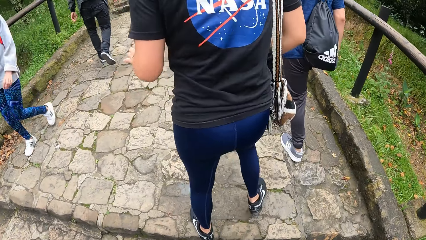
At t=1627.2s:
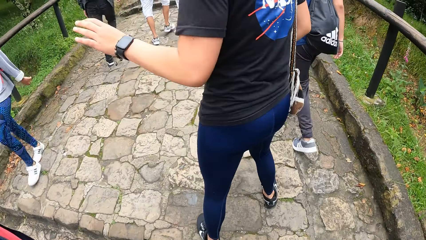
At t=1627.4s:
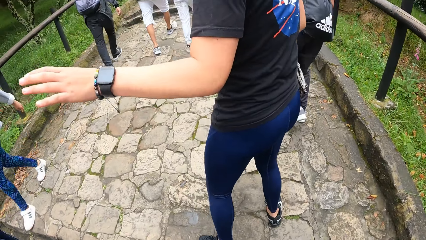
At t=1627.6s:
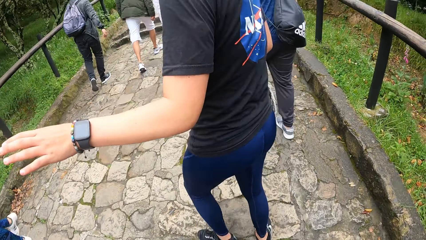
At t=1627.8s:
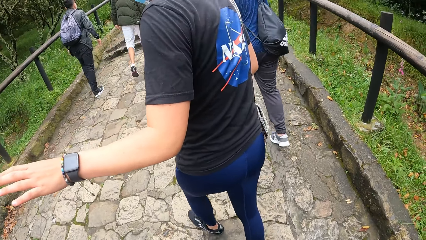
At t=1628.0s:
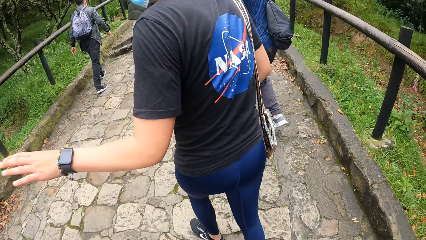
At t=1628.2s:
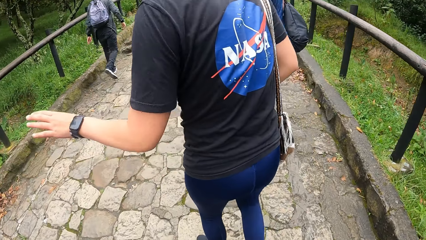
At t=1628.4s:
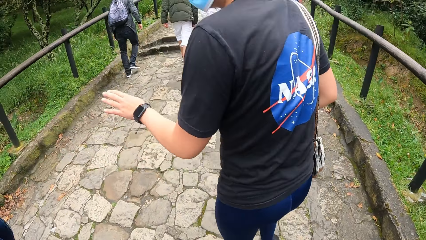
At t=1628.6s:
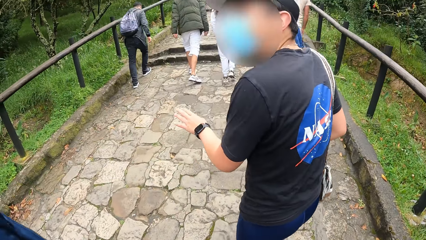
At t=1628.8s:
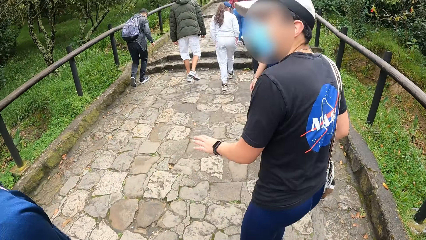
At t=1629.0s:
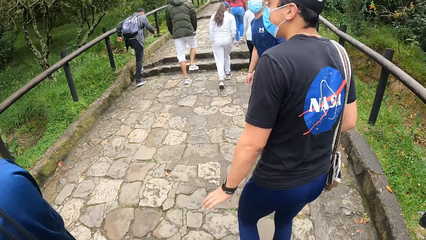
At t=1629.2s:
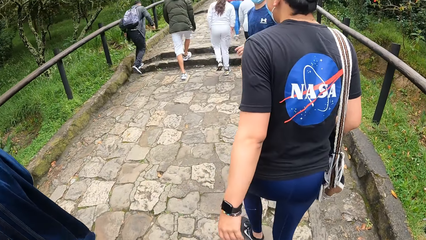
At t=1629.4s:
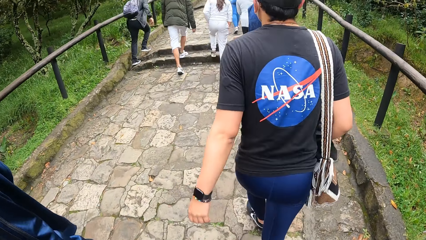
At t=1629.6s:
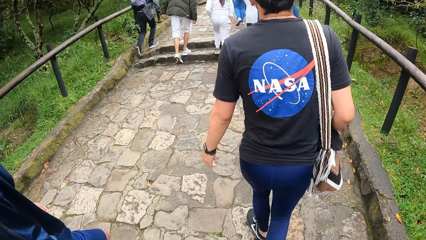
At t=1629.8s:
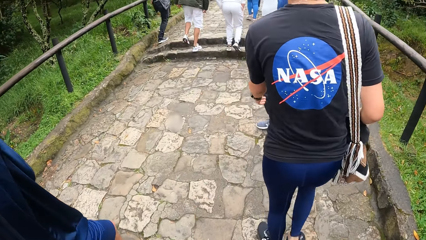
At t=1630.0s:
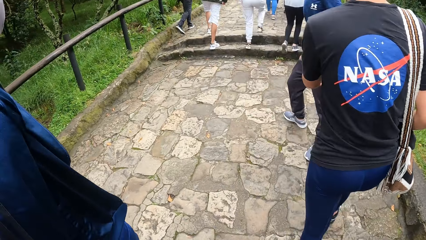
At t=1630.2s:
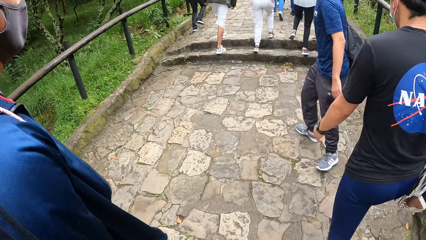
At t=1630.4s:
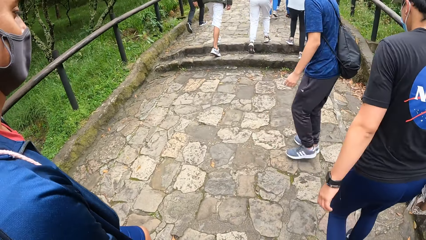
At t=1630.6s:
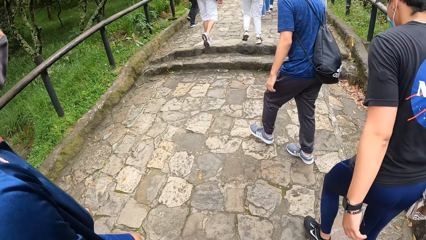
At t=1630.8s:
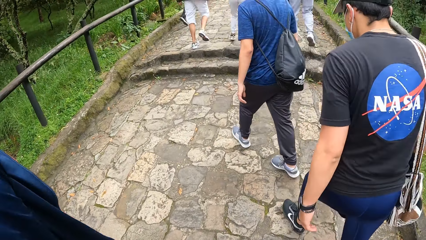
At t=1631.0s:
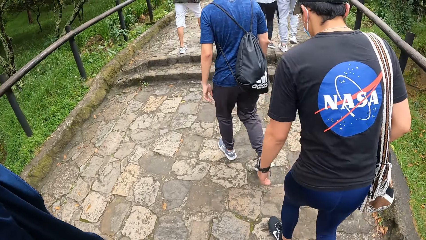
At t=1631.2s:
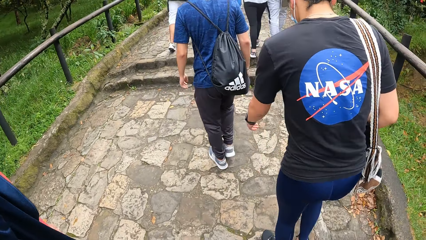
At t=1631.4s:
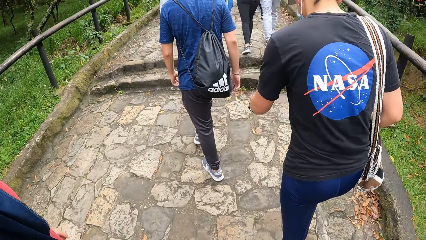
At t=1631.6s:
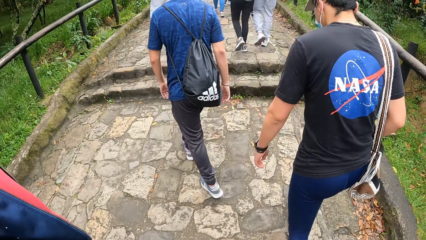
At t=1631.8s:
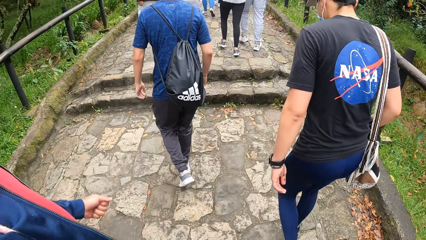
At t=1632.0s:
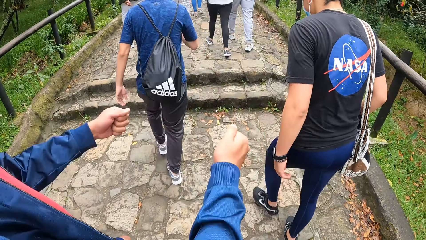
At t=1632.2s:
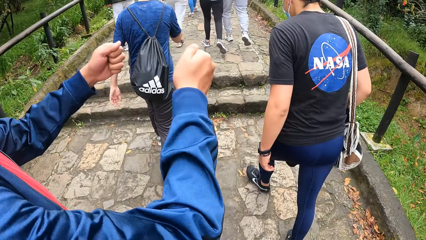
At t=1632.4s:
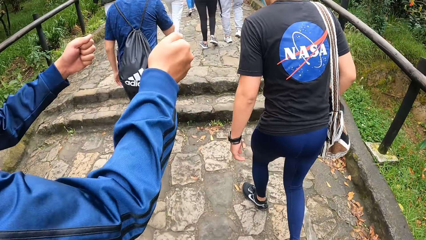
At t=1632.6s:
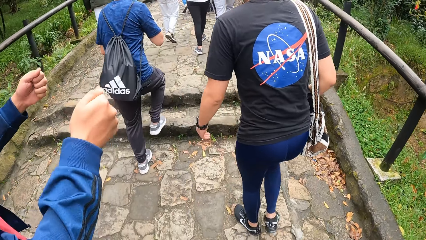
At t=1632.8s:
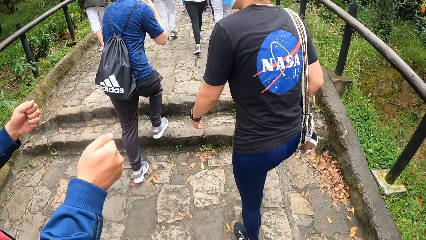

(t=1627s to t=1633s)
The man interacts with another man and the camera wearer.

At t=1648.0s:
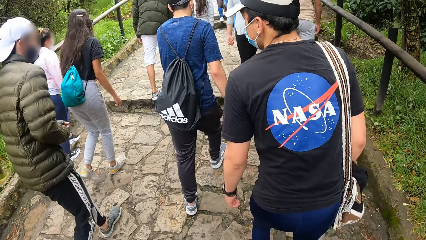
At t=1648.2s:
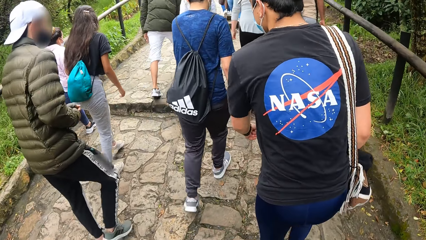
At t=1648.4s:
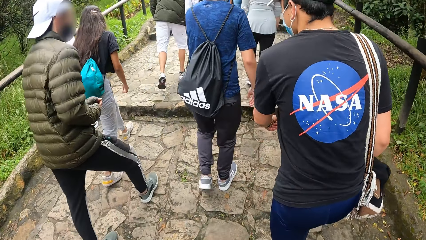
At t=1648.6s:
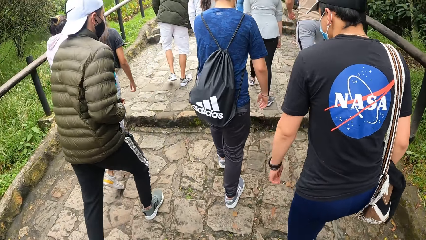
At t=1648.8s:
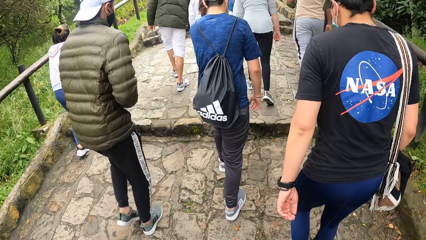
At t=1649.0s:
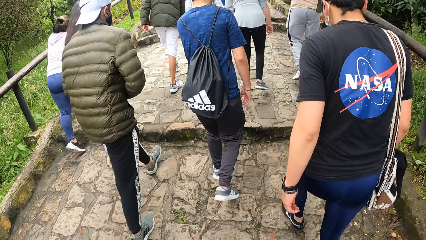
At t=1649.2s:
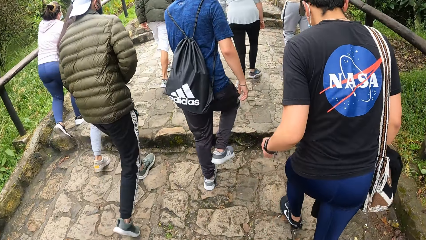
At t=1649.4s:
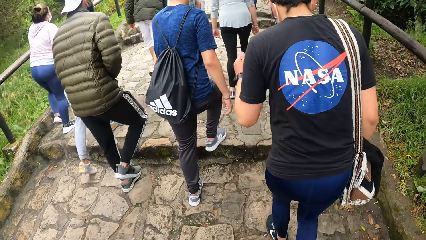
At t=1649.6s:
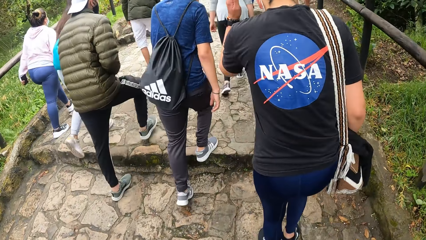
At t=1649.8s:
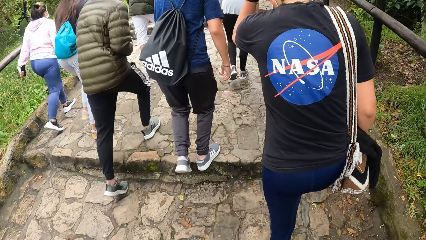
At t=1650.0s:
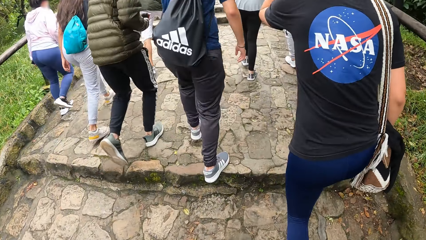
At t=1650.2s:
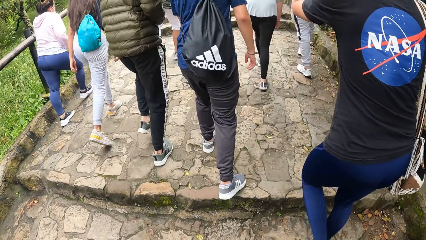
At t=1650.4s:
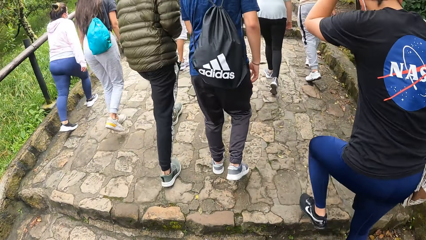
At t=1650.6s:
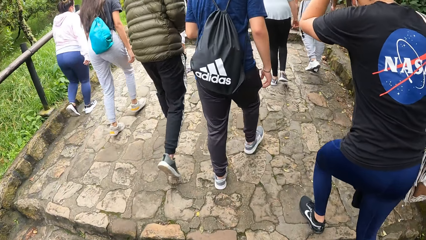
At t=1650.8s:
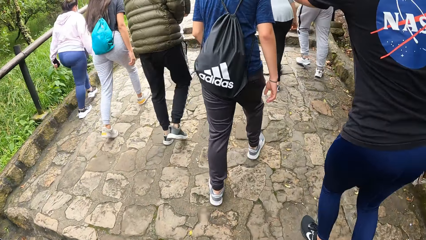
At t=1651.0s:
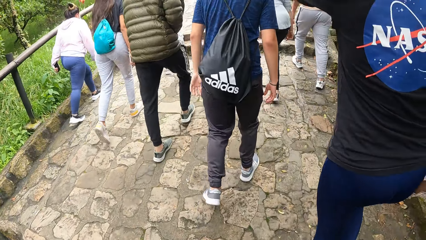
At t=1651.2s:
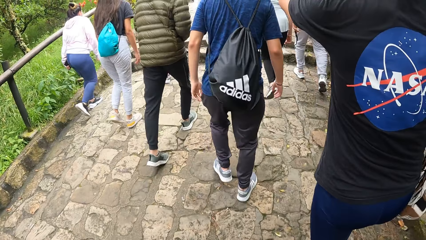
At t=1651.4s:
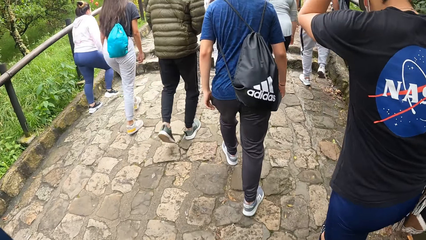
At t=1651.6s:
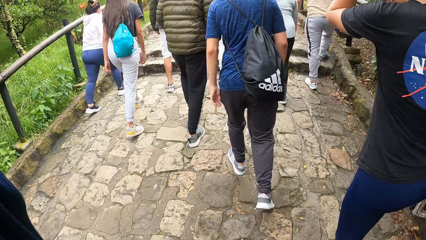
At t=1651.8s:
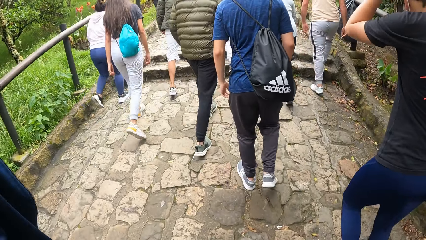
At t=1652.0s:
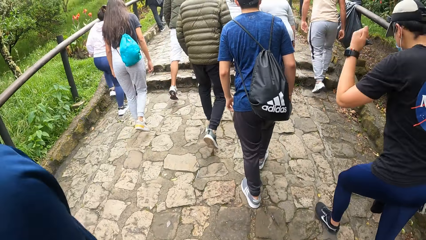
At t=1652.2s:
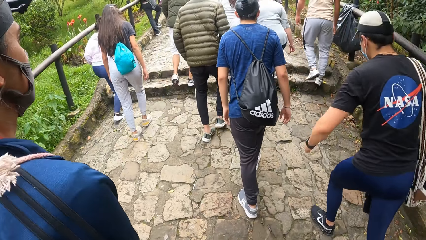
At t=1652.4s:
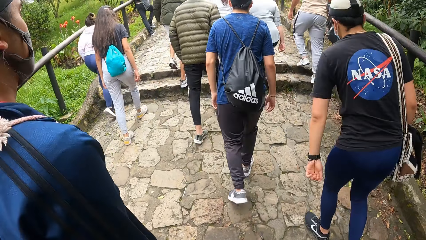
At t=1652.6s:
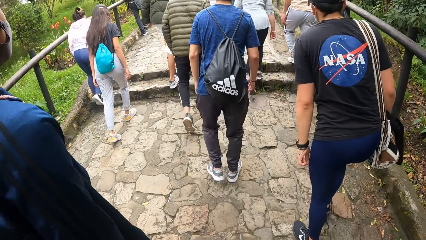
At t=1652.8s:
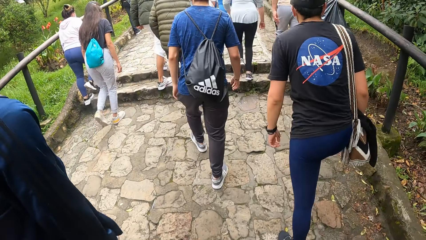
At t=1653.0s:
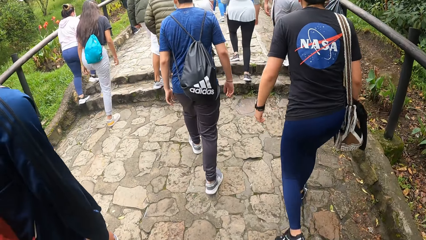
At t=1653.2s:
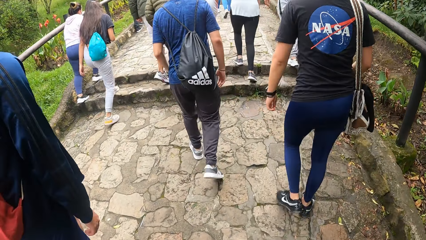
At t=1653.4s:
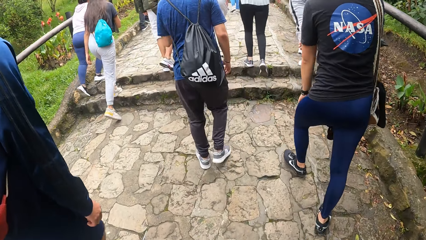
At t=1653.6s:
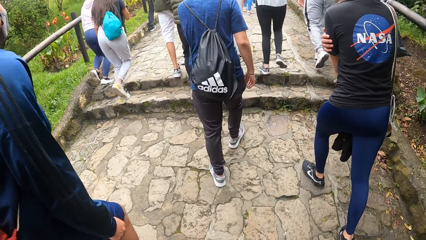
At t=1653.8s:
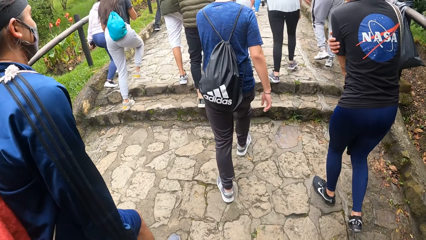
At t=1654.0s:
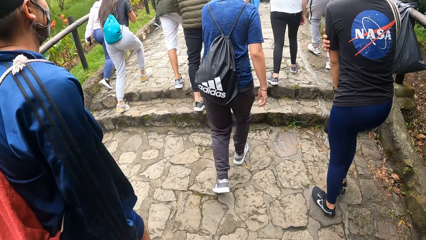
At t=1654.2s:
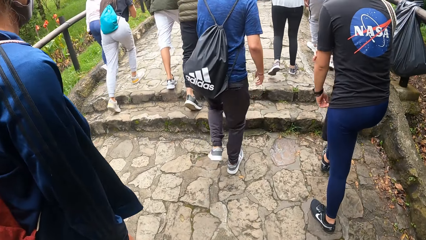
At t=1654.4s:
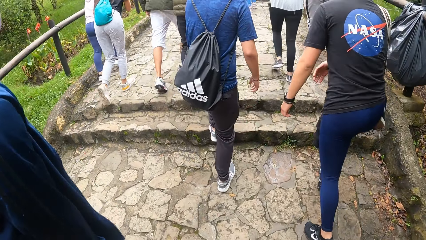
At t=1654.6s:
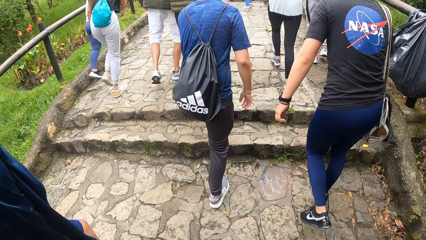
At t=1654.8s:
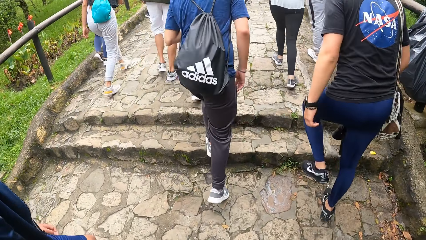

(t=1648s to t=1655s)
The man scratches his head with his left hand.

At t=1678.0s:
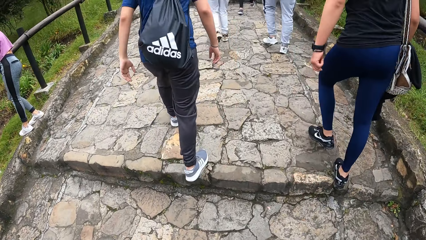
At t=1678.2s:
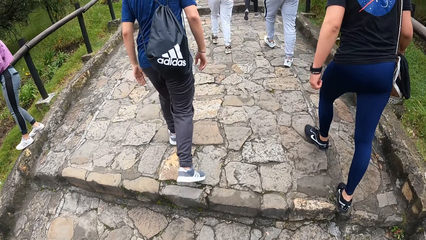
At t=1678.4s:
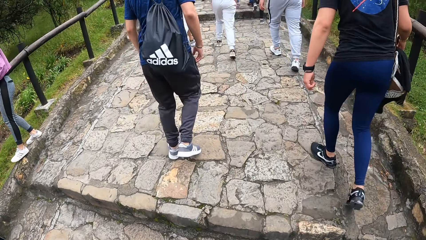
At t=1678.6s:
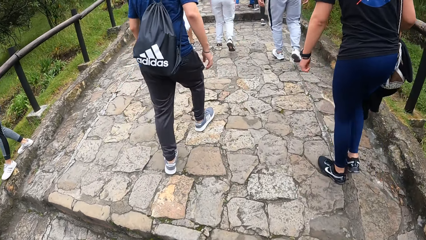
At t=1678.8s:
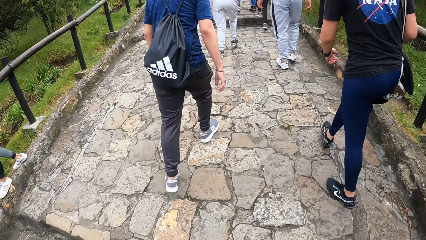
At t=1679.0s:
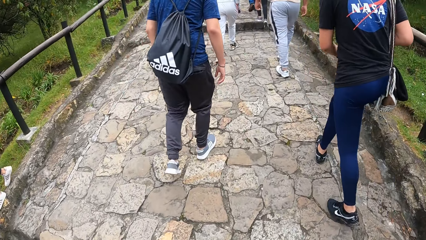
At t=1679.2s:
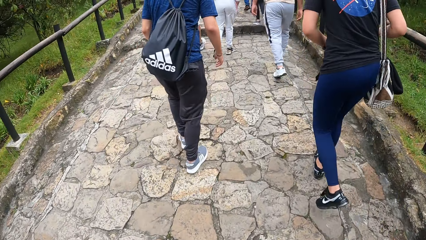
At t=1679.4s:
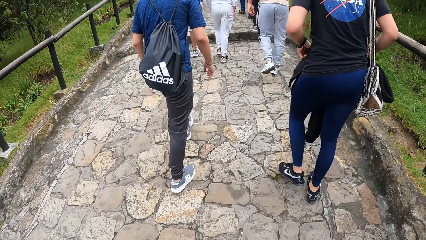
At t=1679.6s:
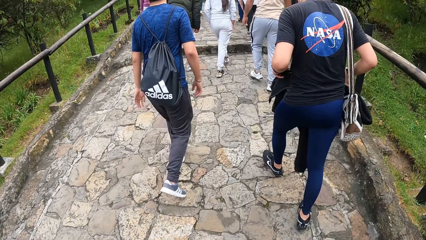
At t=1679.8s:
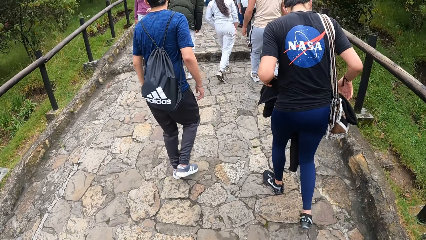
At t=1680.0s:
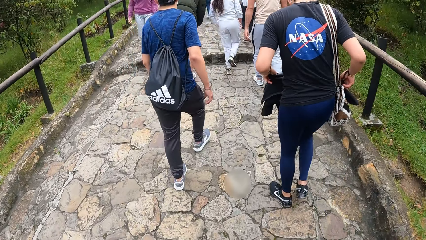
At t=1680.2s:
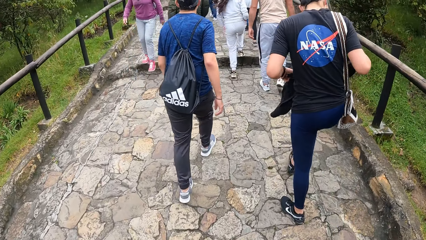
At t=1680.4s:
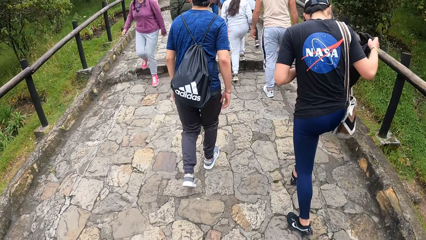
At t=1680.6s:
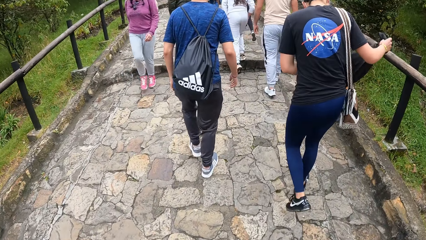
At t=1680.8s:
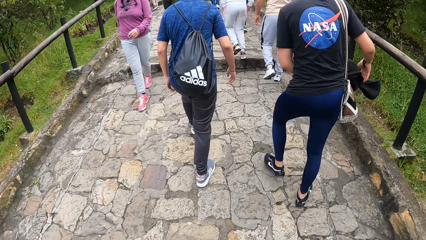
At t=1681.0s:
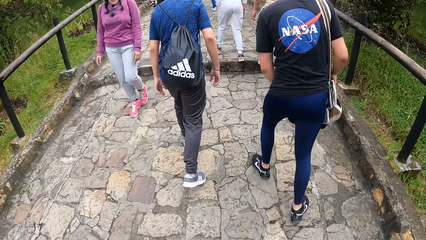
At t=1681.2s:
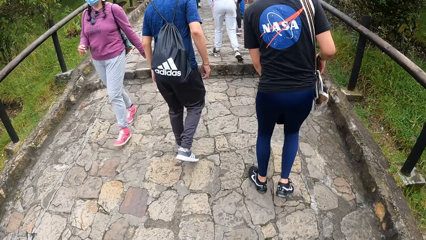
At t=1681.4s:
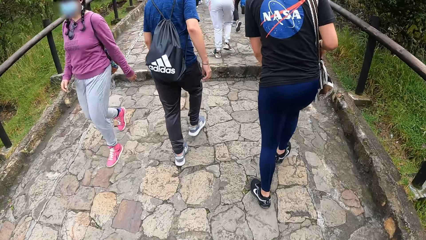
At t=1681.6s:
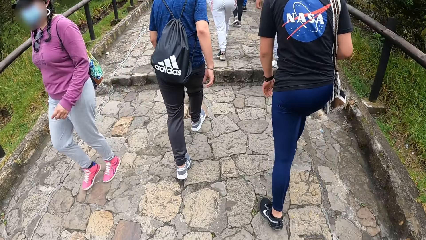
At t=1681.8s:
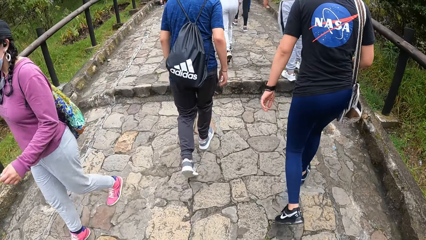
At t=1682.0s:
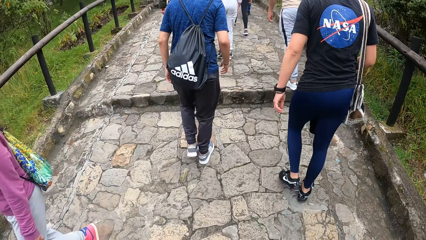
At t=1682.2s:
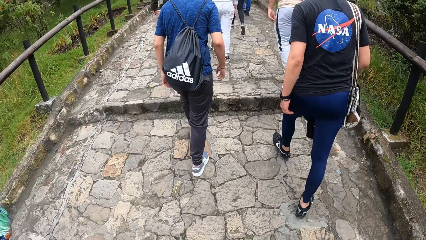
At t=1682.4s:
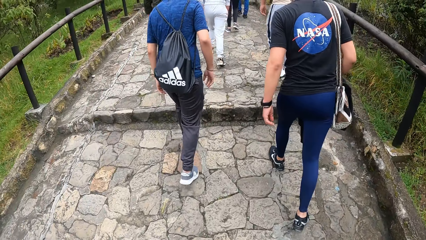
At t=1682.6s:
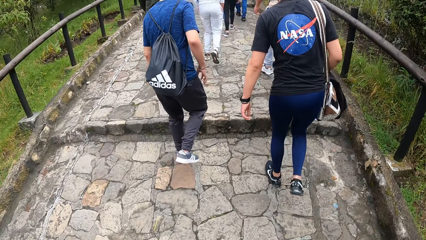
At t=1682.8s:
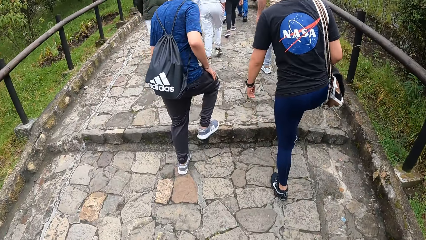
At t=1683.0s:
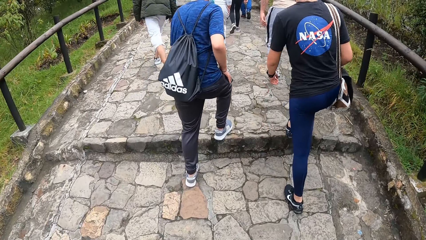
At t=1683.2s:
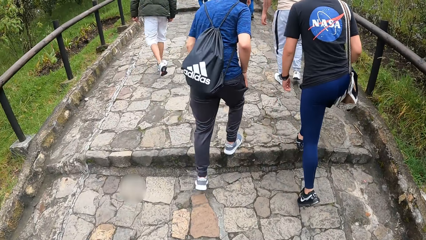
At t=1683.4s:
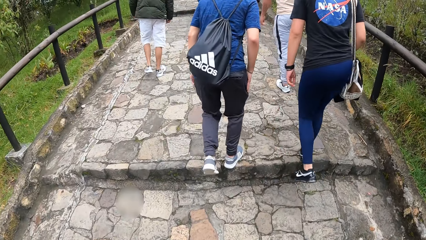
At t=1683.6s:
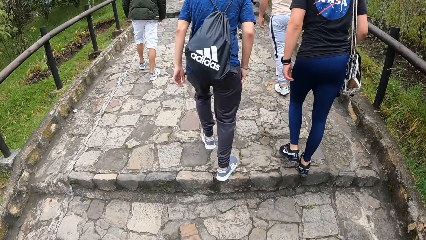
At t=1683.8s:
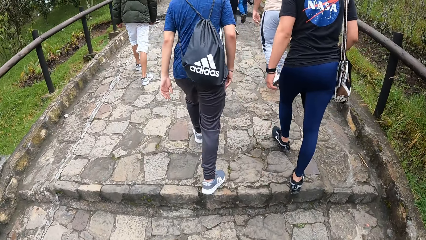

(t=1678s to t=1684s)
The man adjusts the sweater on the bag with both hands.
